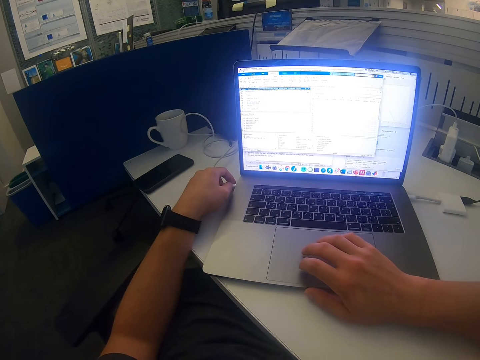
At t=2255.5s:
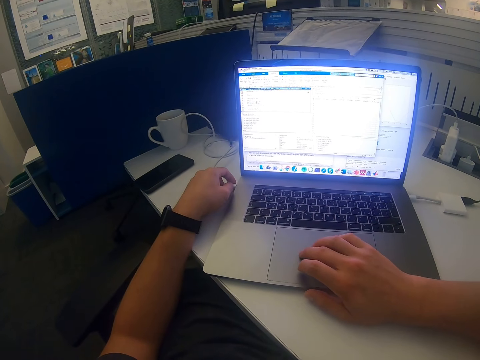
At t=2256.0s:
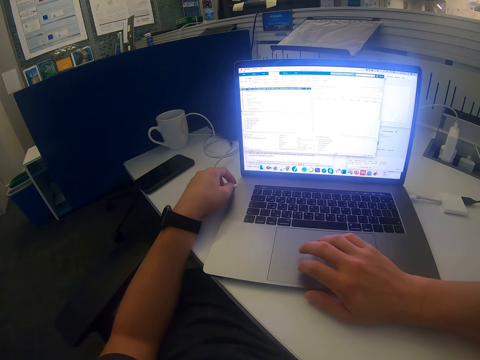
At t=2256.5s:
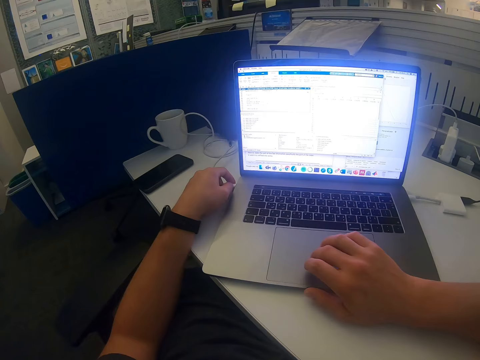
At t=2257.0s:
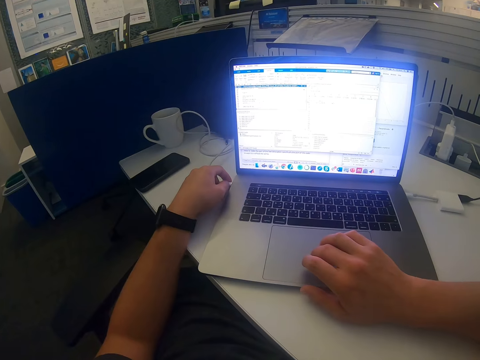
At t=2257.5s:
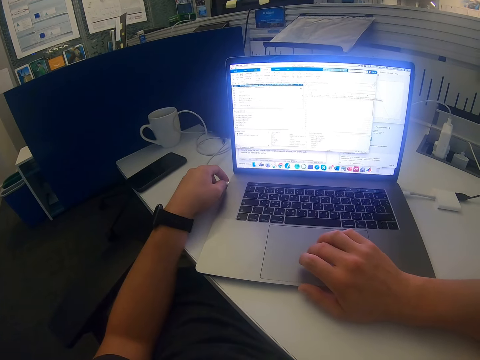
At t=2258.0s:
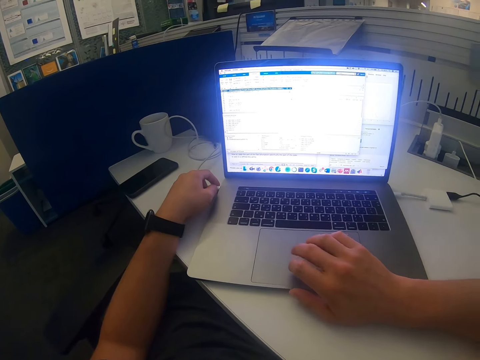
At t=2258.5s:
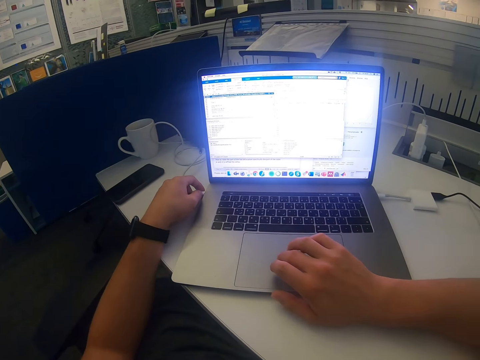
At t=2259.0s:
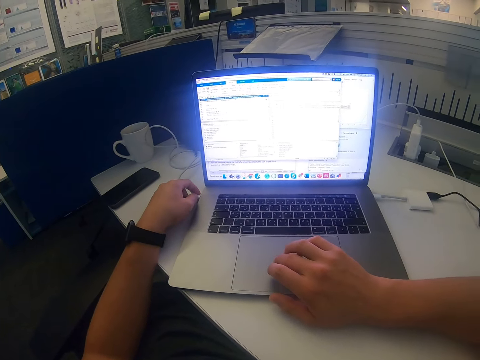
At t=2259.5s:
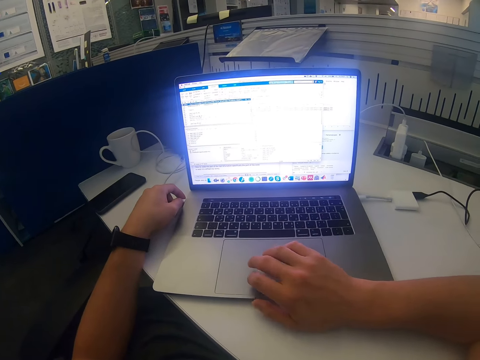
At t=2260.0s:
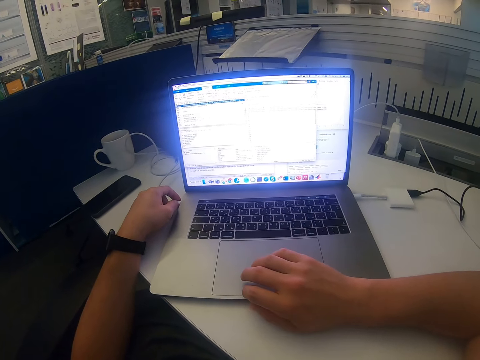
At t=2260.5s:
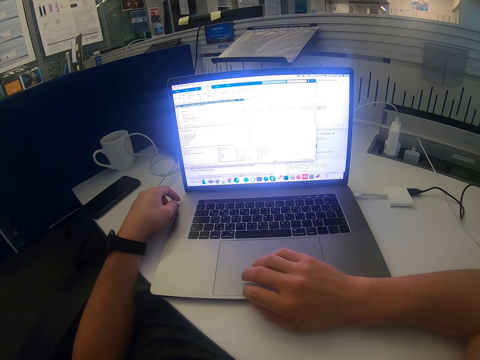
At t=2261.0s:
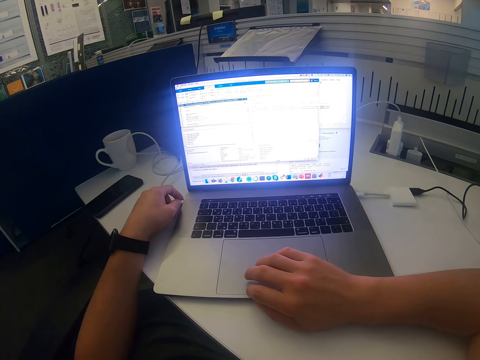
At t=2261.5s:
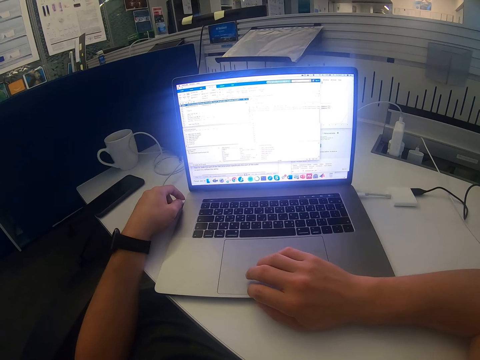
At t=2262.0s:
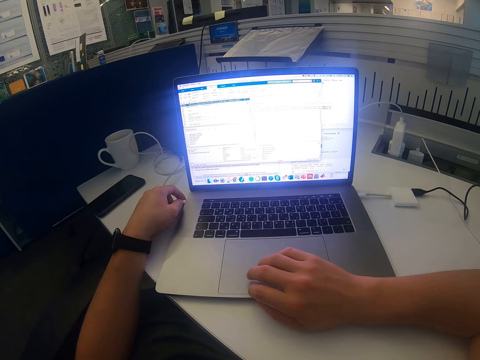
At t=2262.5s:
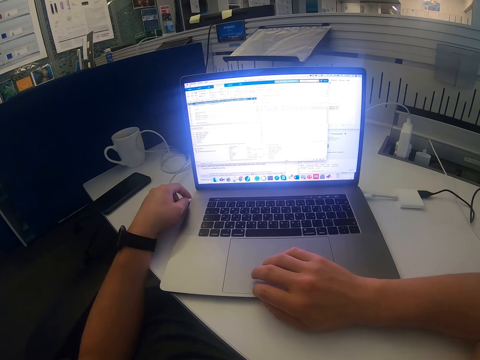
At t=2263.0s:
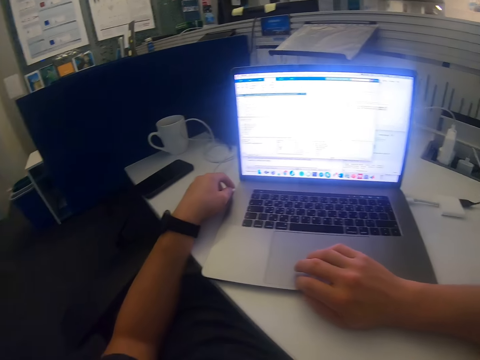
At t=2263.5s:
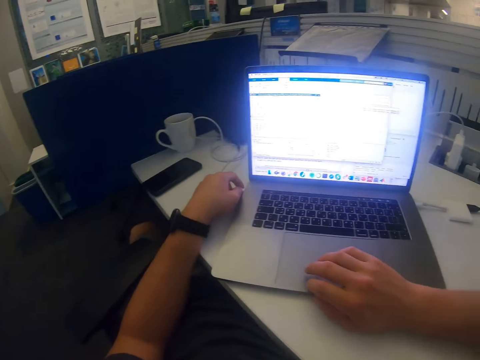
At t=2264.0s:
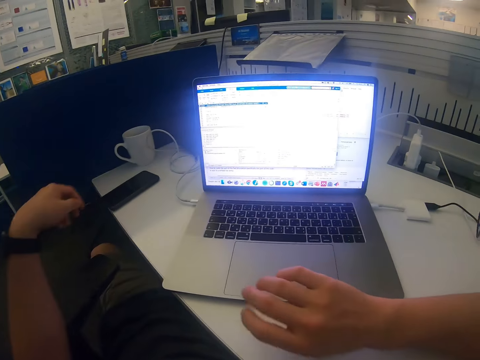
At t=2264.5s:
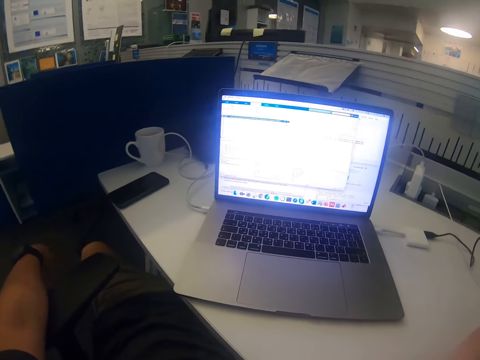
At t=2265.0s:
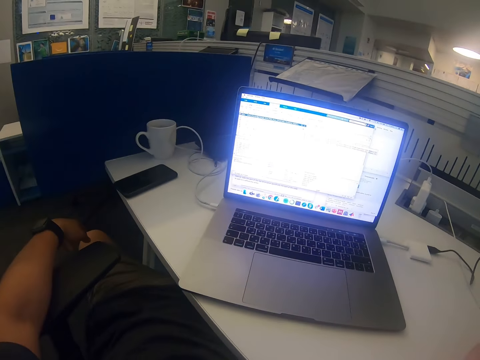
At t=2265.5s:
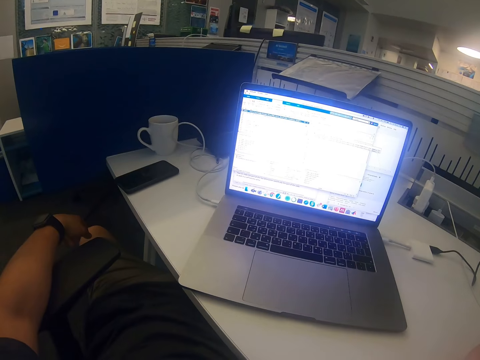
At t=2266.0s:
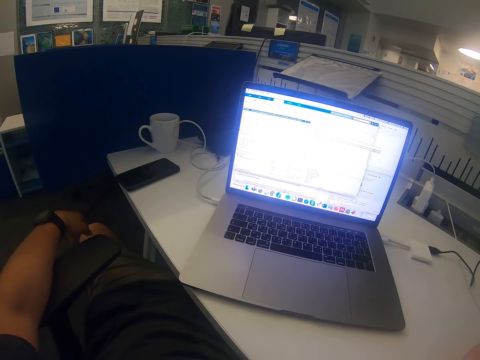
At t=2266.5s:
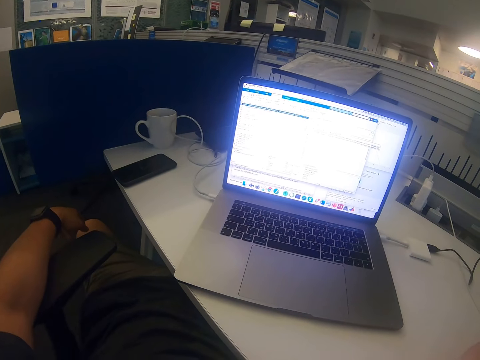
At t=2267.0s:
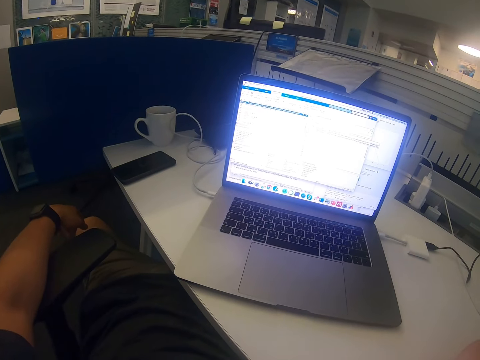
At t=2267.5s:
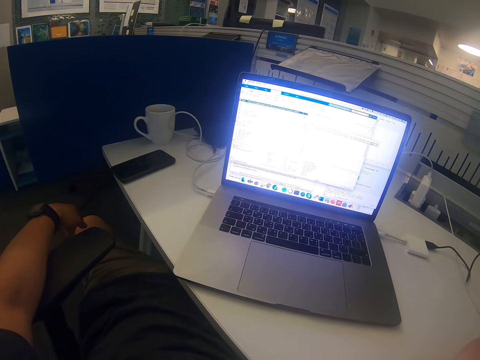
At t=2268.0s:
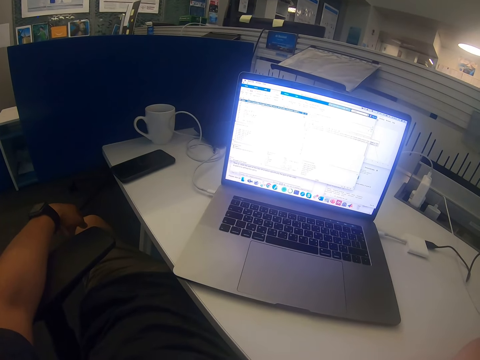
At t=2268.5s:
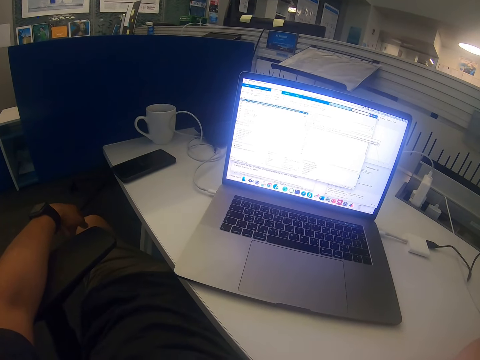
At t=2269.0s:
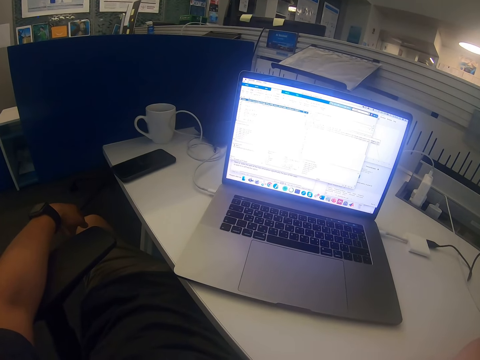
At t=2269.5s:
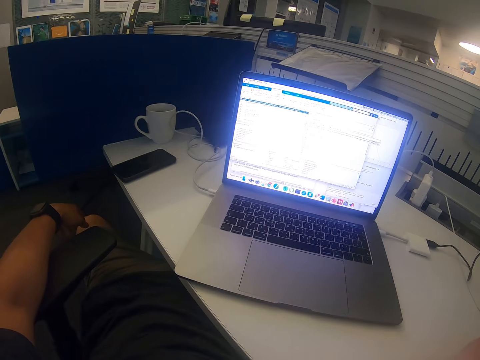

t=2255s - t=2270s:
The camera wearer swings the left hand. They swing the right hand. They raise the right hand. They move the left hand to the chair. They stare at the laptop.

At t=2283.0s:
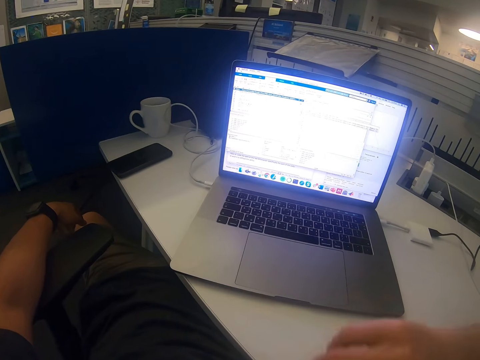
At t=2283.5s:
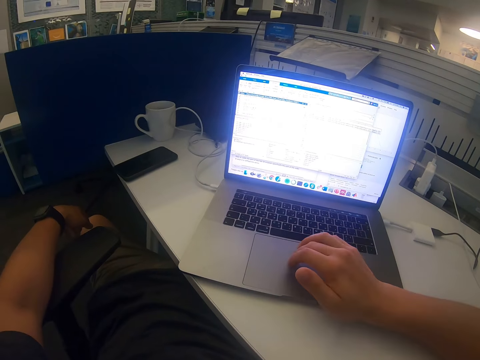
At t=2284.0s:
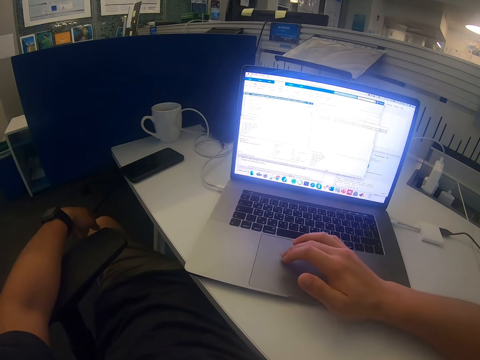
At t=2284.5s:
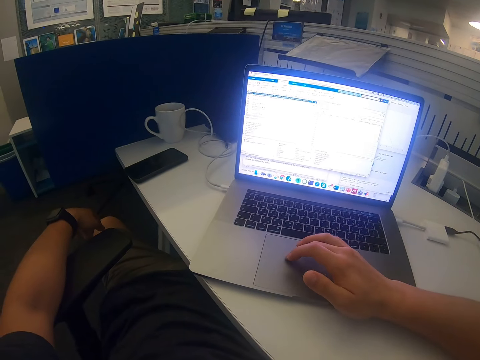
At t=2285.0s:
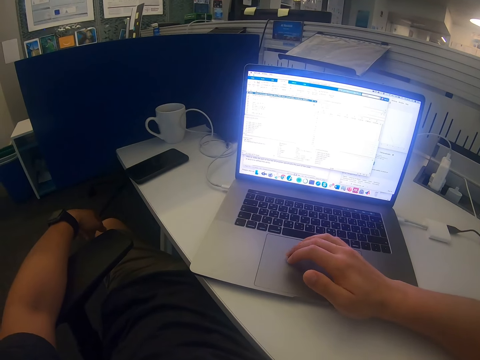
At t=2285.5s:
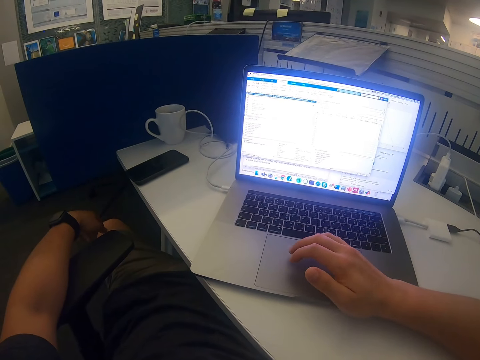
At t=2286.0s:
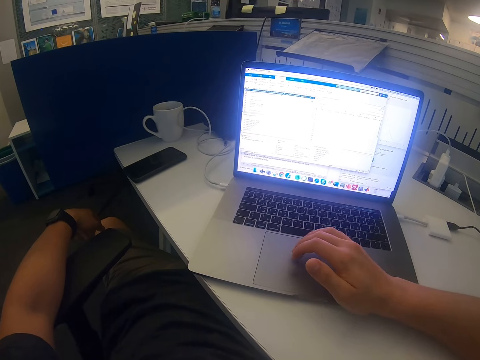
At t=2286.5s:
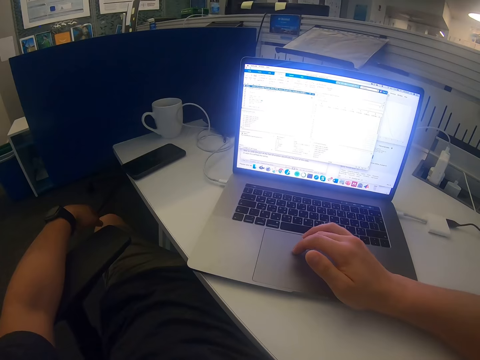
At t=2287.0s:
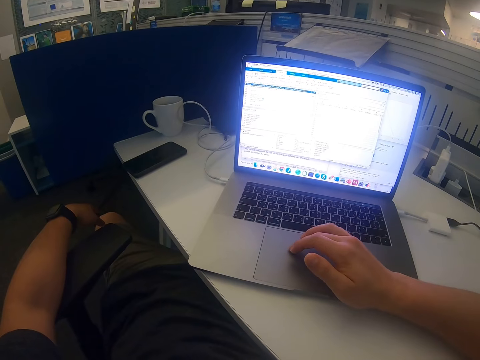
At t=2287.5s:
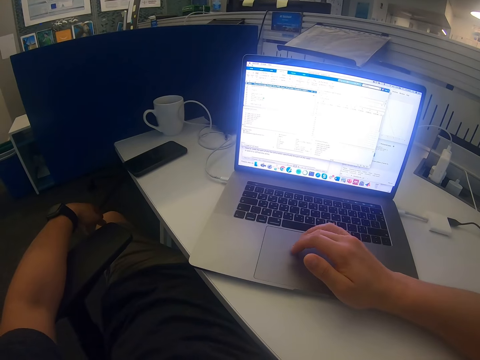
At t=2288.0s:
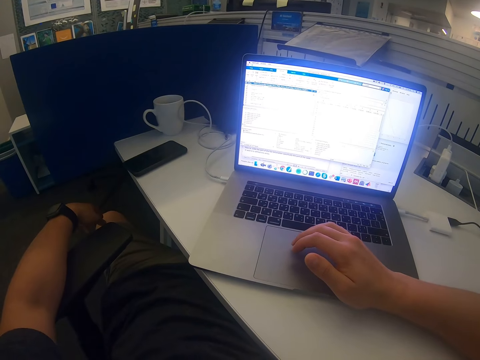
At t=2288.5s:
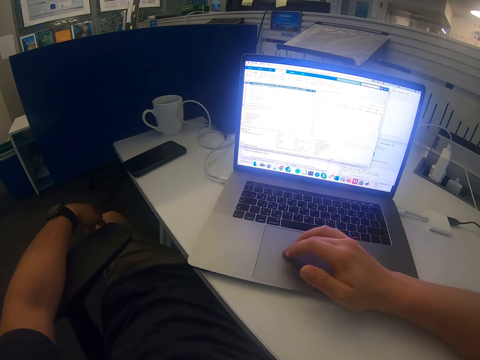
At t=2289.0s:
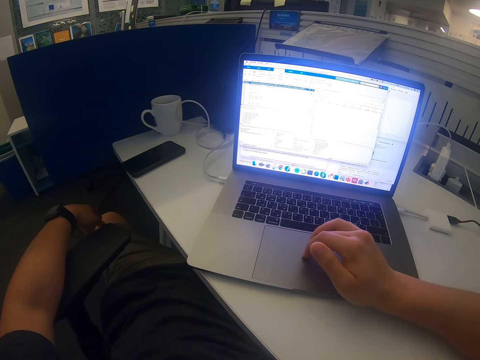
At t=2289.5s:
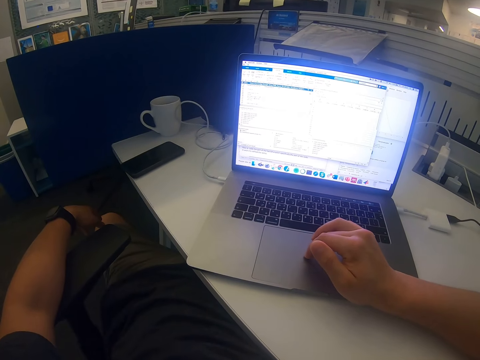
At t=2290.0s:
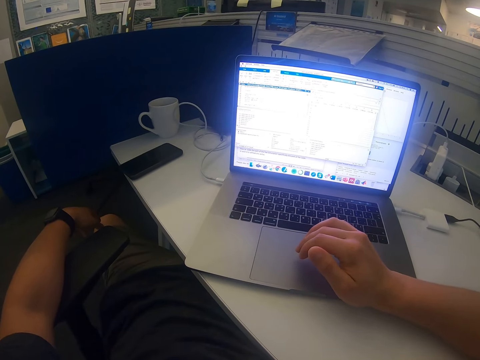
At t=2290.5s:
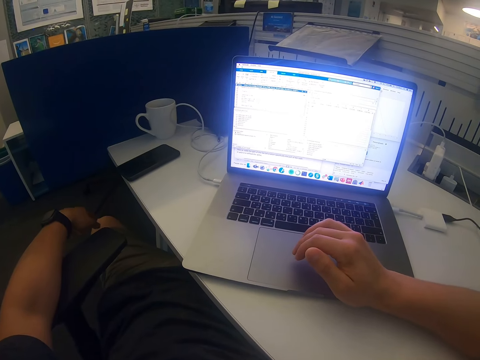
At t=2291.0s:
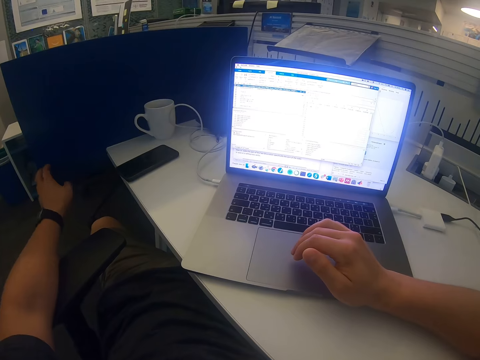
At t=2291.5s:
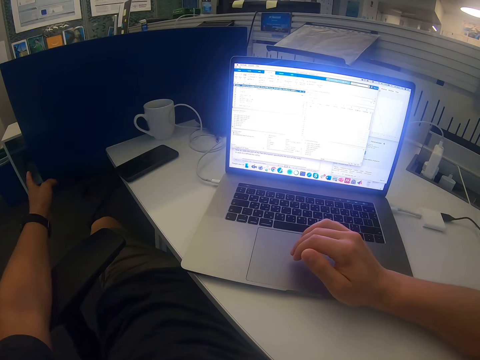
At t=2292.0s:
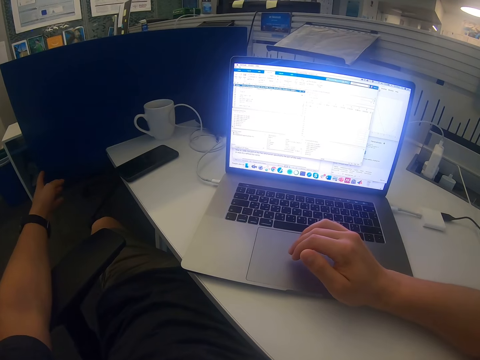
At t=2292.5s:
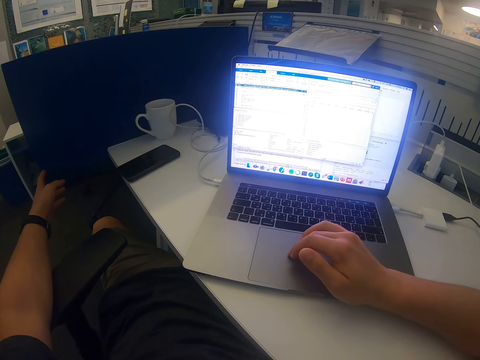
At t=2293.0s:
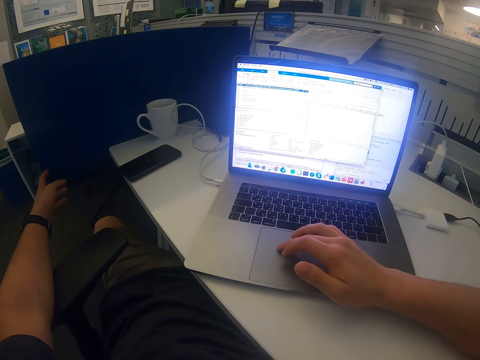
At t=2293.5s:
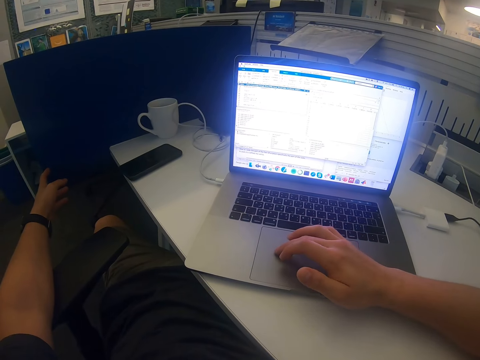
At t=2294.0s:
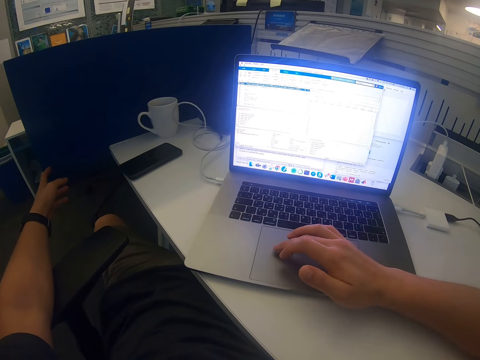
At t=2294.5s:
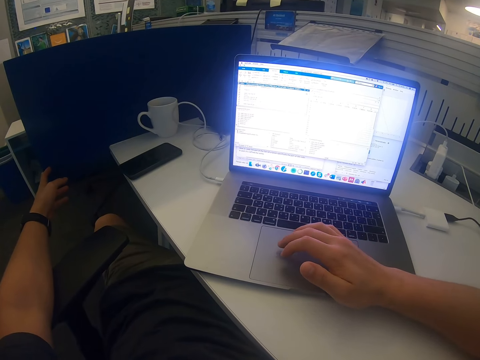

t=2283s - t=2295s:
The camera wearer swings the right hand. They use the laptop. They touch the touchpad with the right hand. They swing the left hand. They use the laptop.
